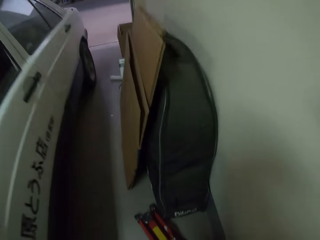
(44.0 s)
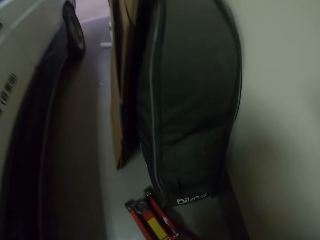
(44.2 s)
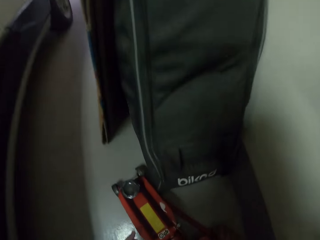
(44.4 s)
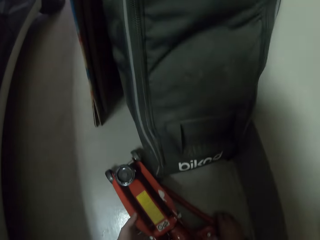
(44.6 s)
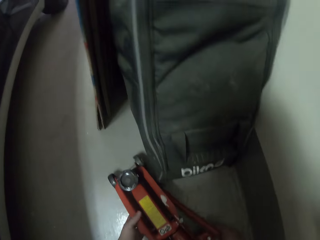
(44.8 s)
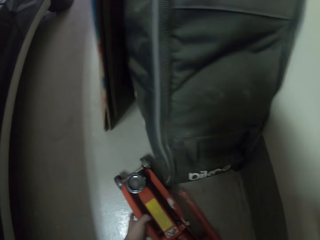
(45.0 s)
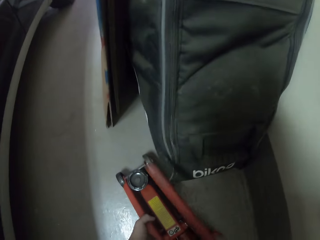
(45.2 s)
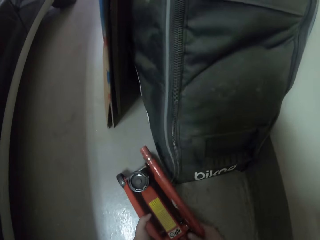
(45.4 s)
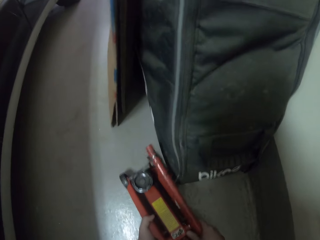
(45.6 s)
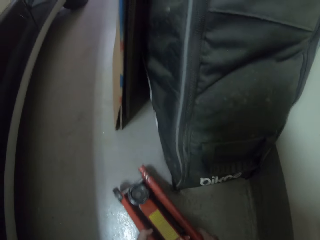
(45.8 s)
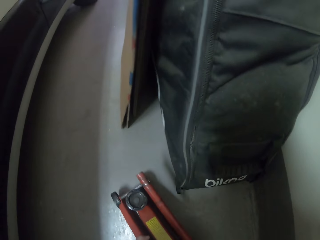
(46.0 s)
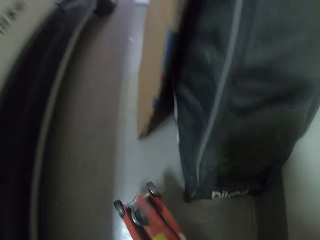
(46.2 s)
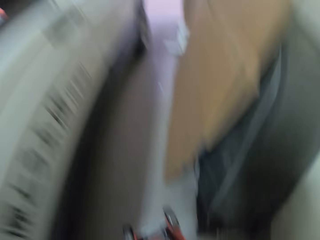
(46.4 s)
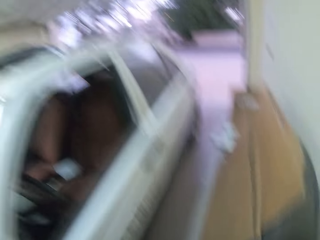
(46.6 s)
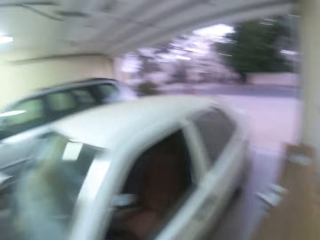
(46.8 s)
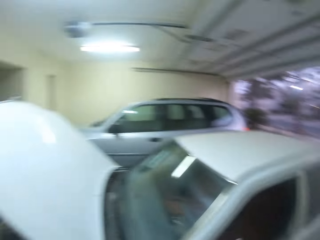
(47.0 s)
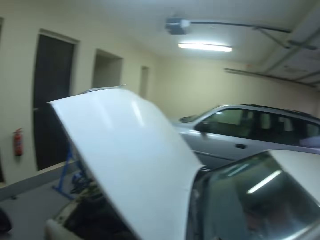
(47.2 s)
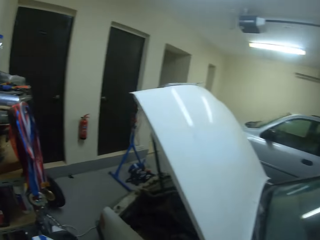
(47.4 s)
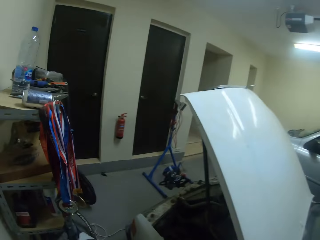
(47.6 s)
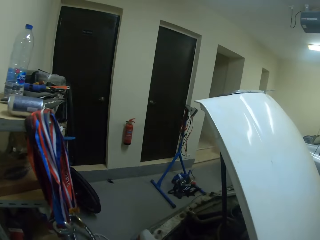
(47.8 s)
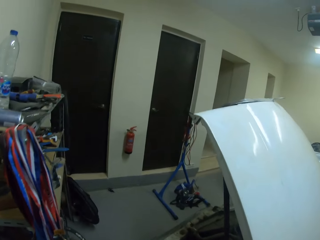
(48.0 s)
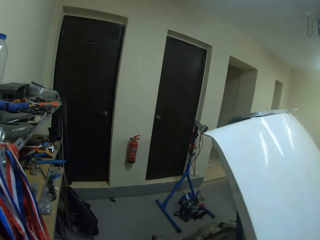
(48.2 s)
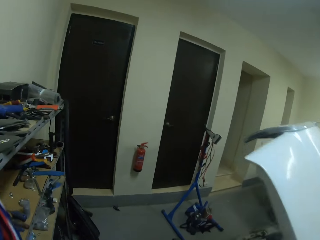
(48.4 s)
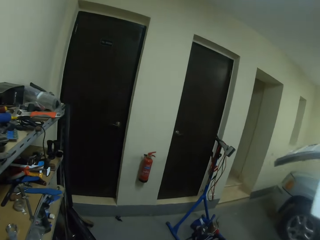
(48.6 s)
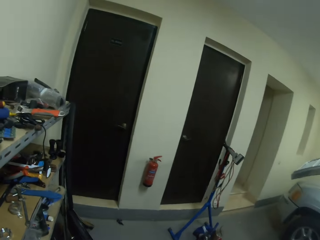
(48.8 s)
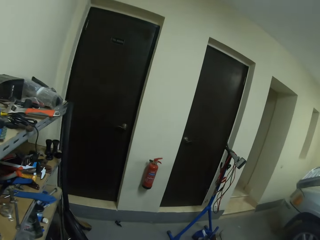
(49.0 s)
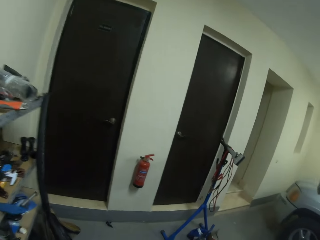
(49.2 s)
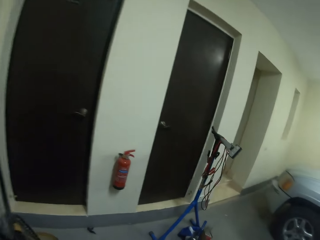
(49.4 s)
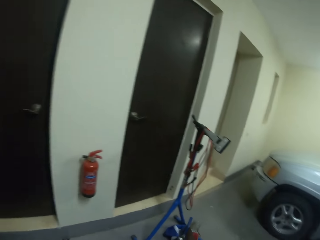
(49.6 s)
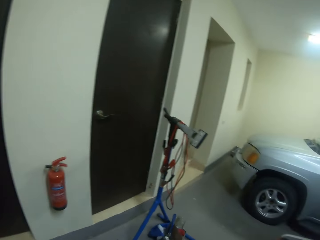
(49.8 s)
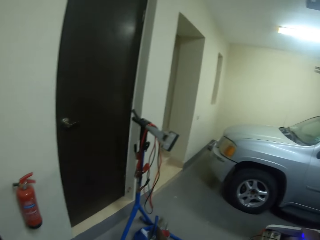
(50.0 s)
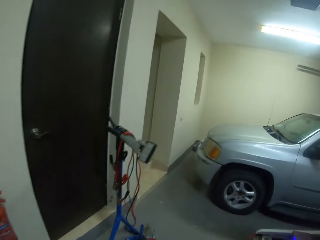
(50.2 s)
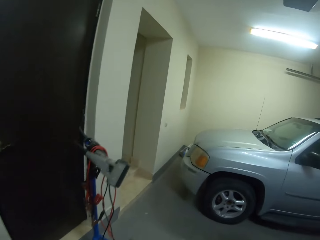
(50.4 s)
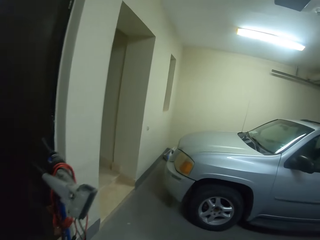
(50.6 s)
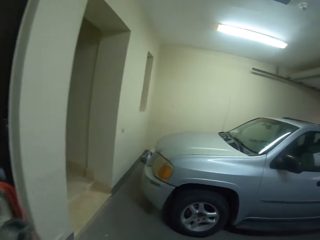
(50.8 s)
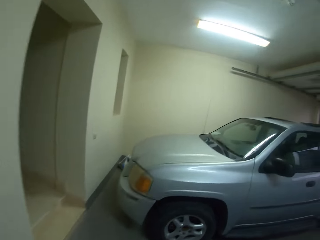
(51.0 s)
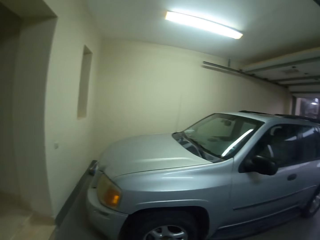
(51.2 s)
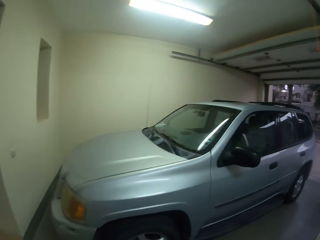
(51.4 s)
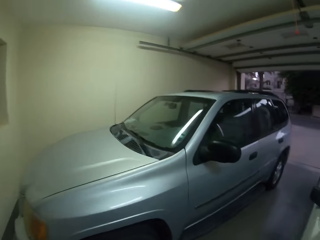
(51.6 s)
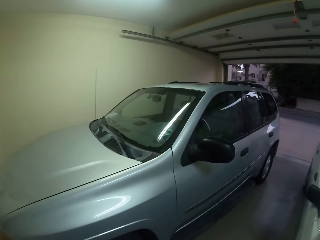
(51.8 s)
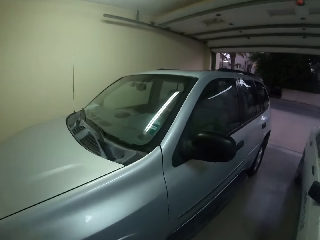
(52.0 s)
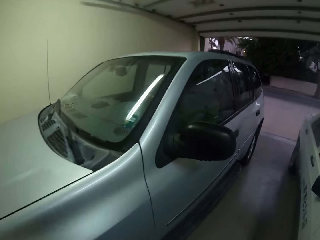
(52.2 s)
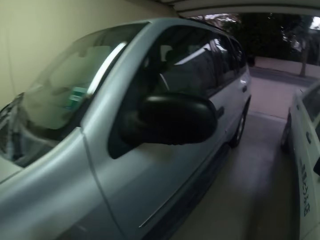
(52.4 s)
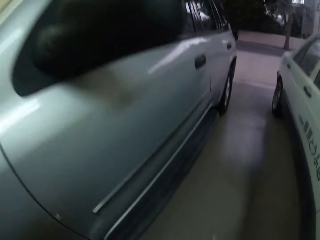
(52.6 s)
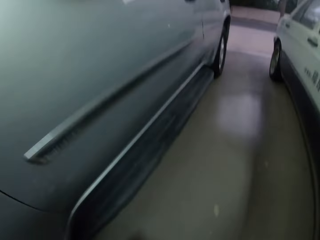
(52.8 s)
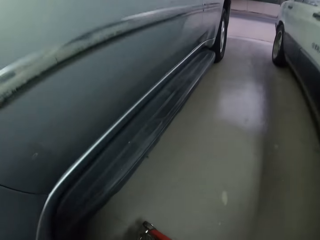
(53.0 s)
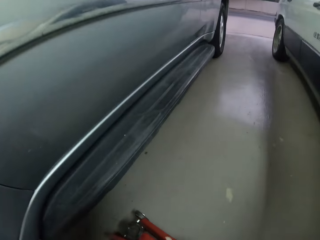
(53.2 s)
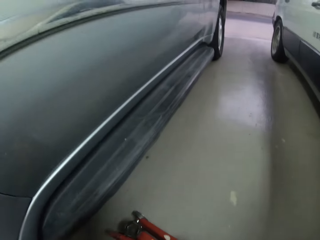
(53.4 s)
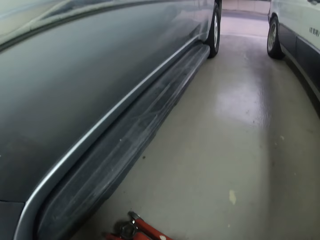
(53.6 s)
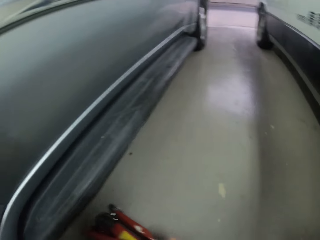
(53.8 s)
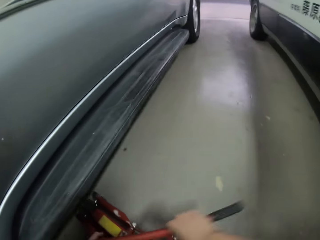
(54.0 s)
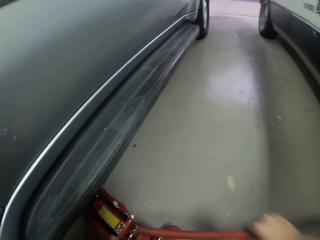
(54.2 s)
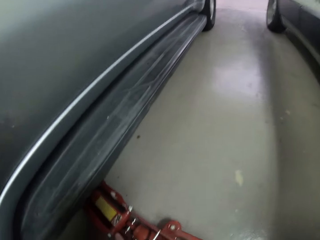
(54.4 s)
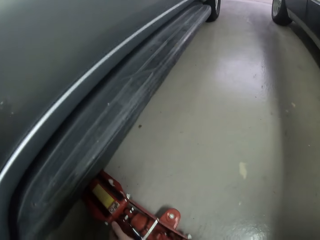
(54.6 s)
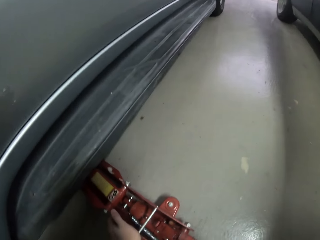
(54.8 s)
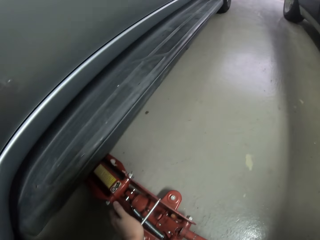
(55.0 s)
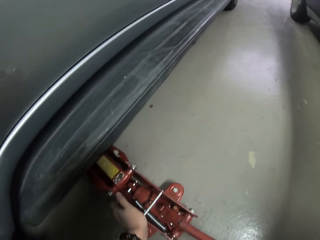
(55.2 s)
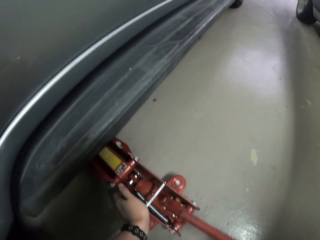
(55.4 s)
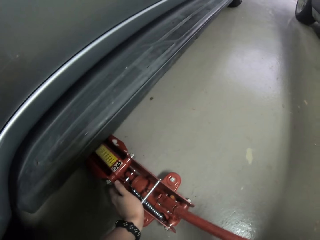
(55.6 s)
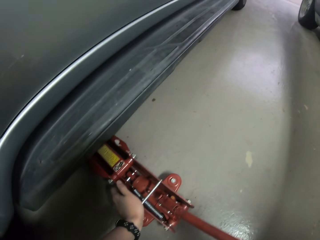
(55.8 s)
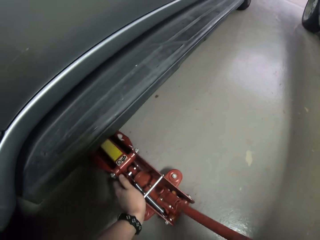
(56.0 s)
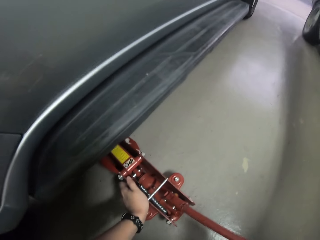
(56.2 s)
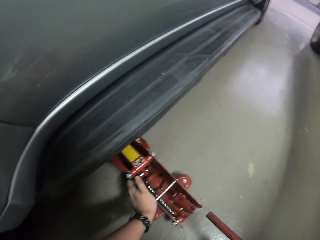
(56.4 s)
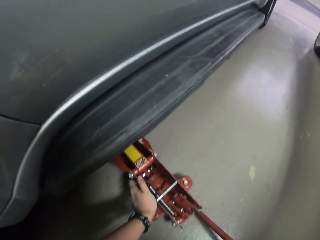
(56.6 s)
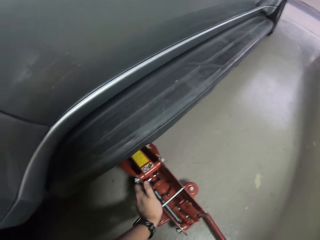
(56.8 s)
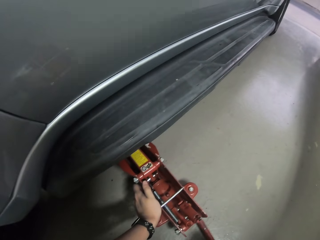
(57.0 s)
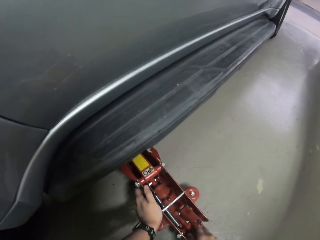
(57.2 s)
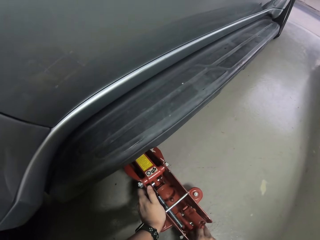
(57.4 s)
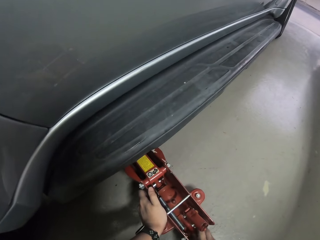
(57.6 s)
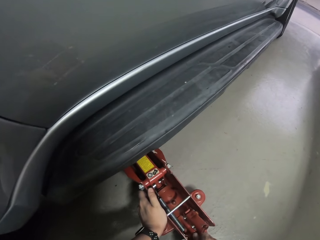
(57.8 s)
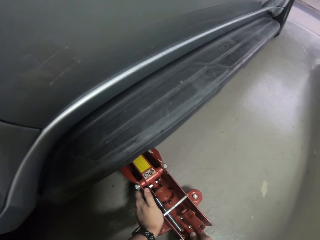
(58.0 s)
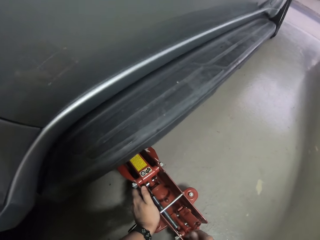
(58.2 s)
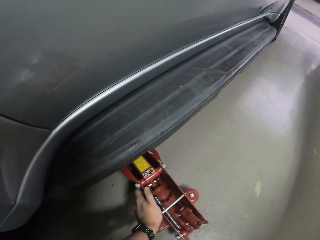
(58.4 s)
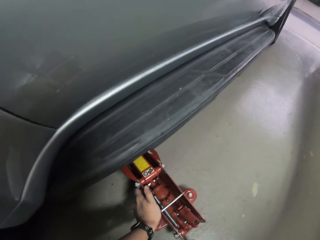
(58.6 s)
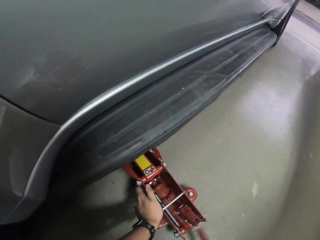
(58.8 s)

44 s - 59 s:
The camera wearer picks up a car foot pump from the ground. They put down the car foot pump. They lift up the car using the jack.

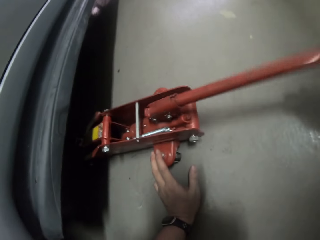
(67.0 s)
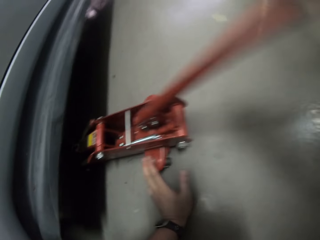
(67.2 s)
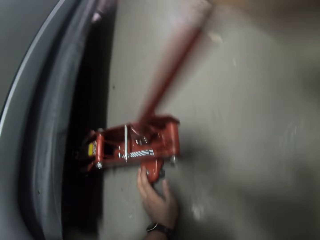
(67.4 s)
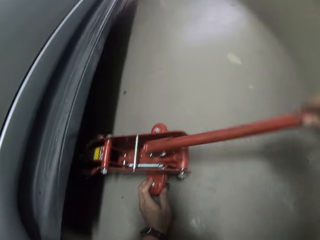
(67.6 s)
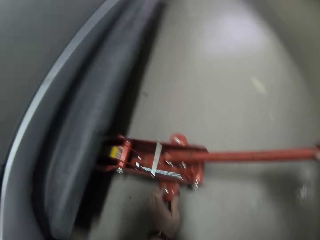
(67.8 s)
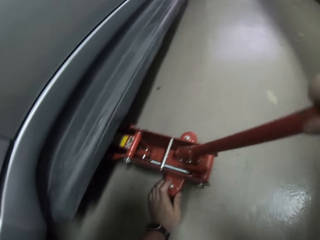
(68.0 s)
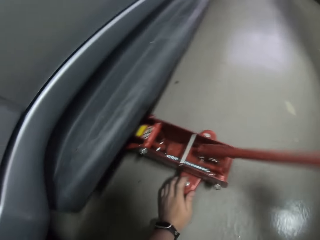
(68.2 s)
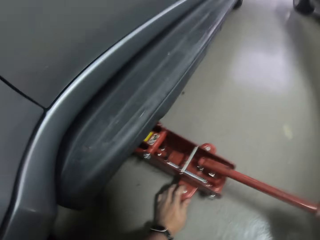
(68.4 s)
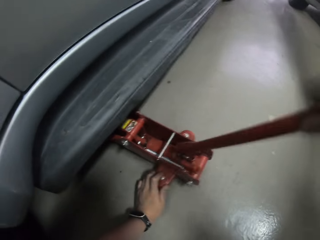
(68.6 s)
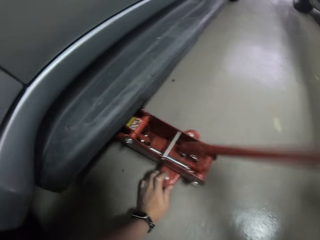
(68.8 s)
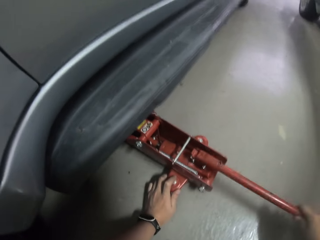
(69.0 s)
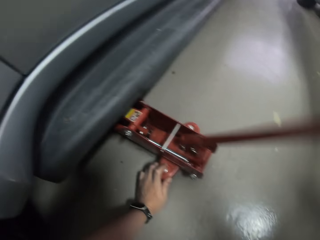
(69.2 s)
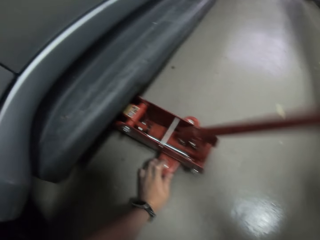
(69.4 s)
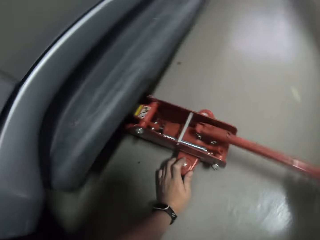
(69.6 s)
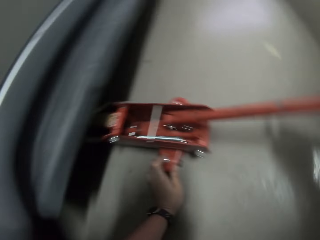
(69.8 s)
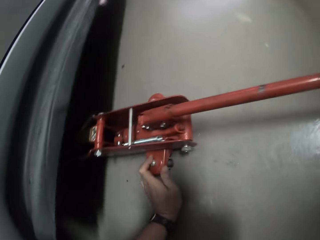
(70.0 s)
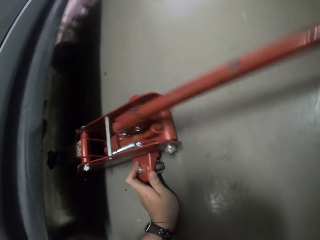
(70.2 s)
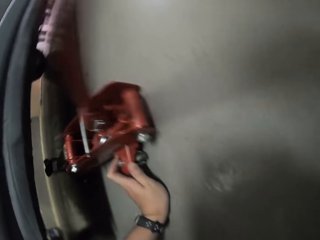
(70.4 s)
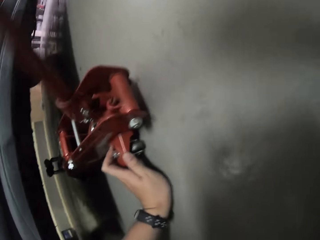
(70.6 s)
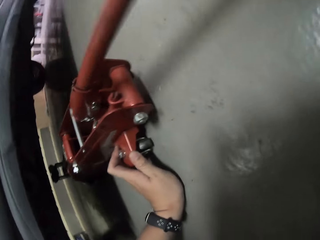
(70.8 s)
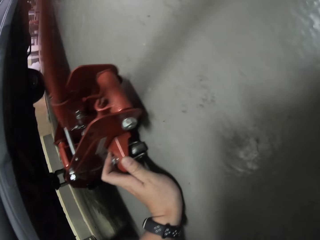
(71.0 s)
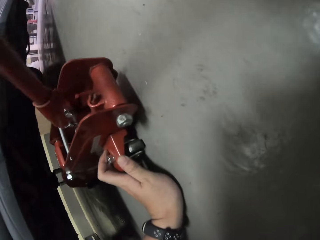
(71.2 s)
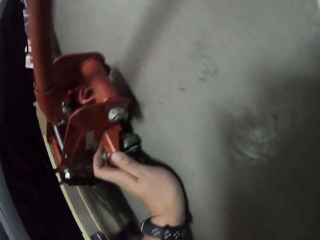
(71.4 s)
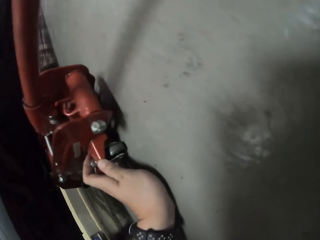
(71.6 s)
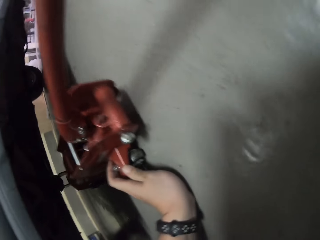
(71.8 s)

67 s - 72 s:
The camera wearer pumps the car foot pump.
